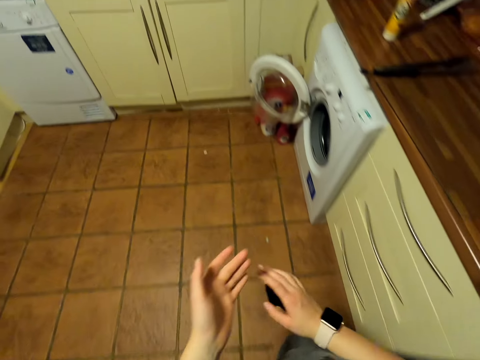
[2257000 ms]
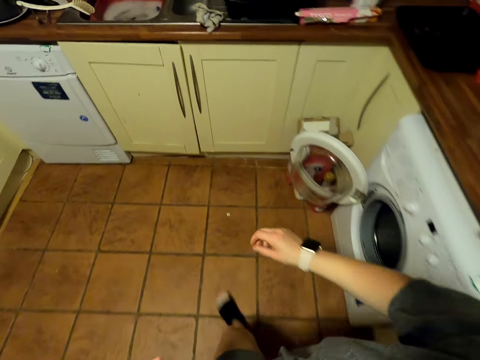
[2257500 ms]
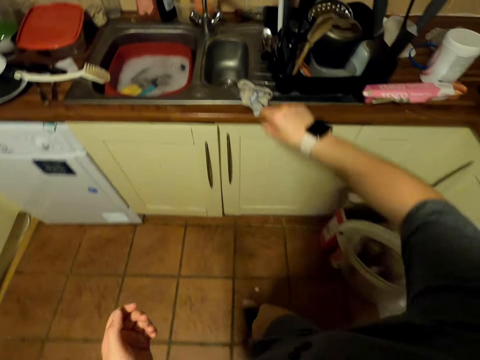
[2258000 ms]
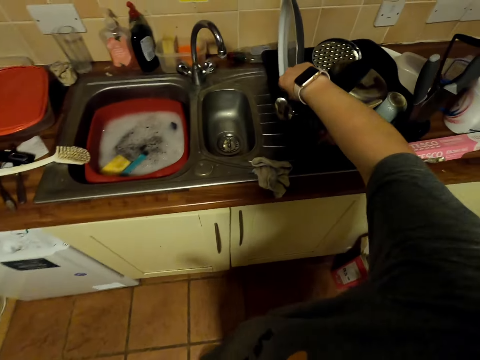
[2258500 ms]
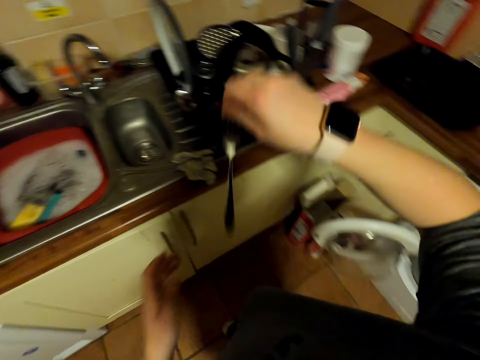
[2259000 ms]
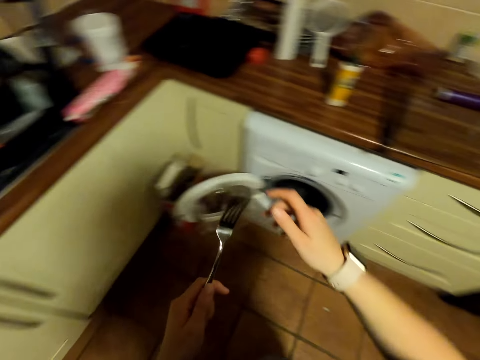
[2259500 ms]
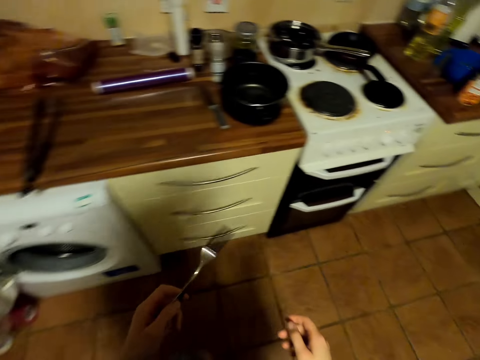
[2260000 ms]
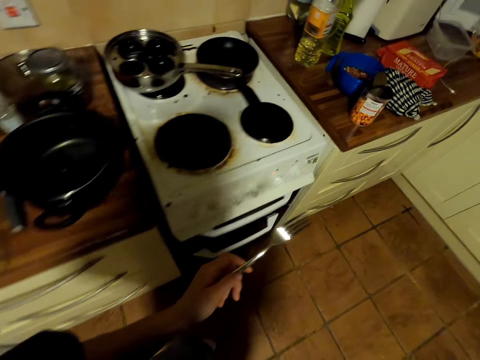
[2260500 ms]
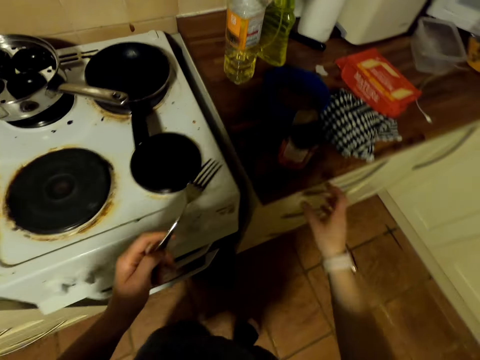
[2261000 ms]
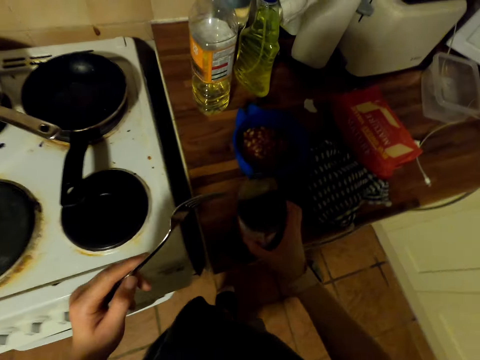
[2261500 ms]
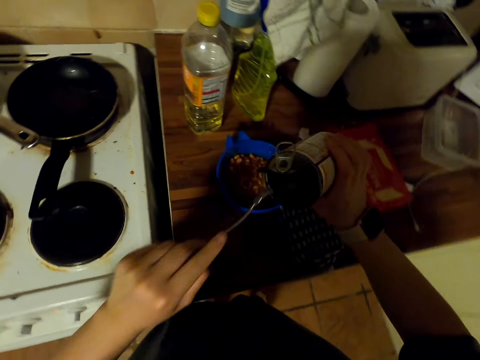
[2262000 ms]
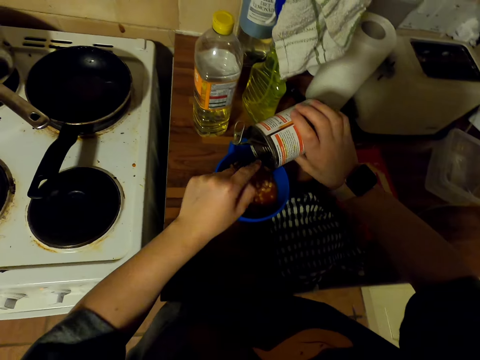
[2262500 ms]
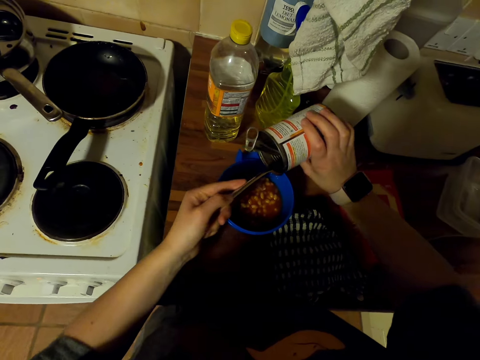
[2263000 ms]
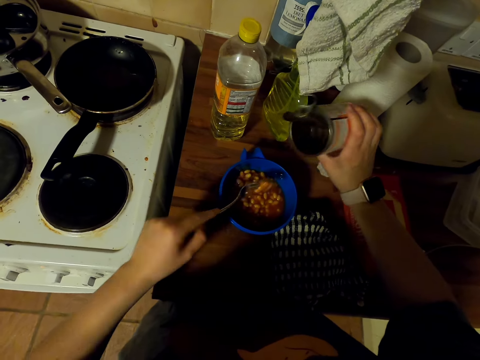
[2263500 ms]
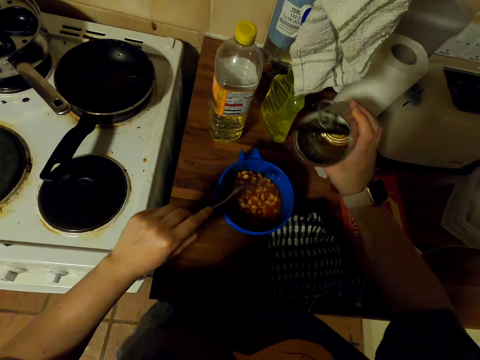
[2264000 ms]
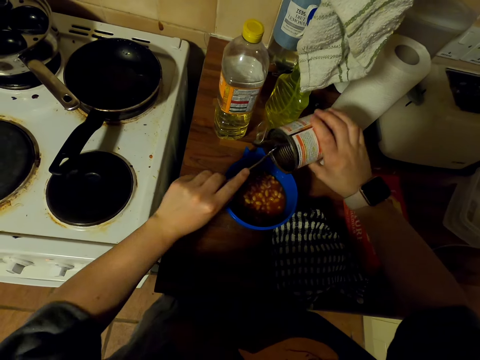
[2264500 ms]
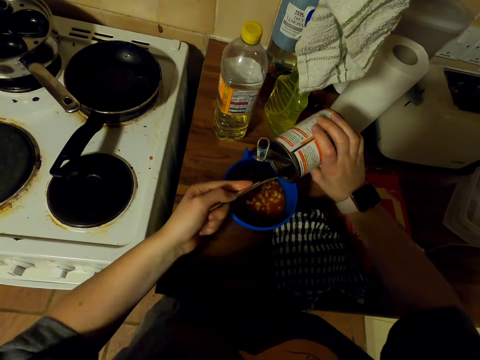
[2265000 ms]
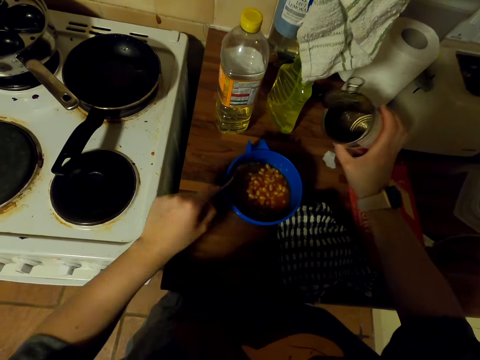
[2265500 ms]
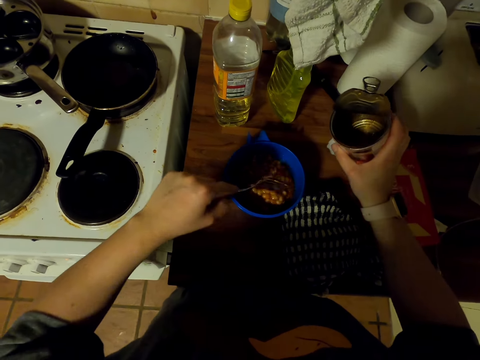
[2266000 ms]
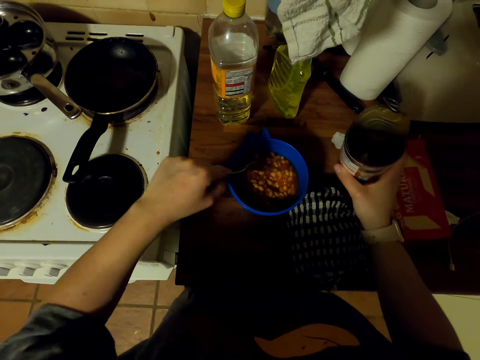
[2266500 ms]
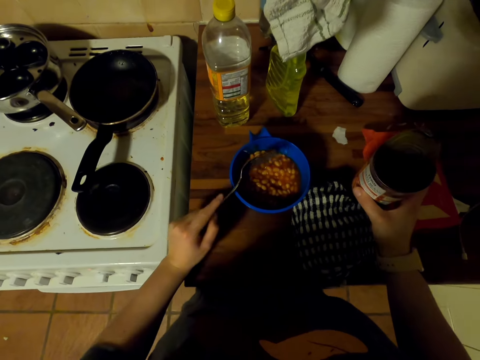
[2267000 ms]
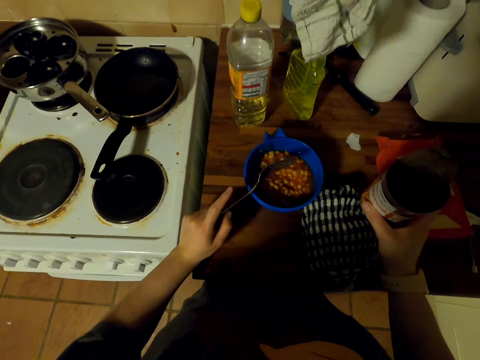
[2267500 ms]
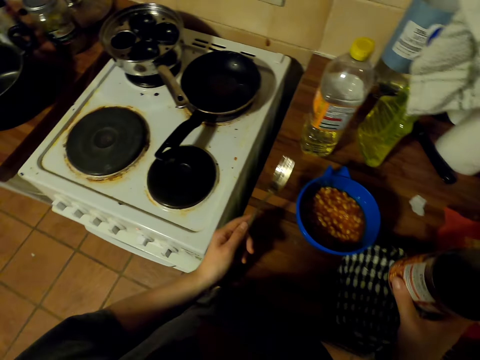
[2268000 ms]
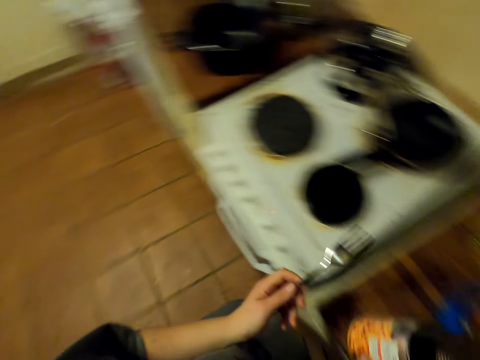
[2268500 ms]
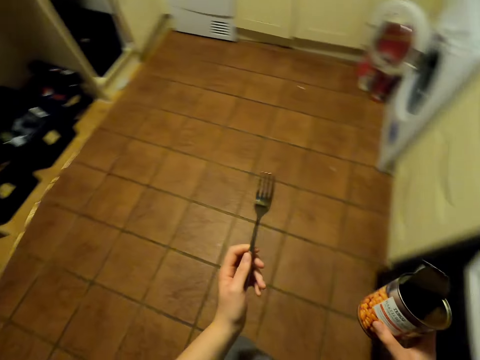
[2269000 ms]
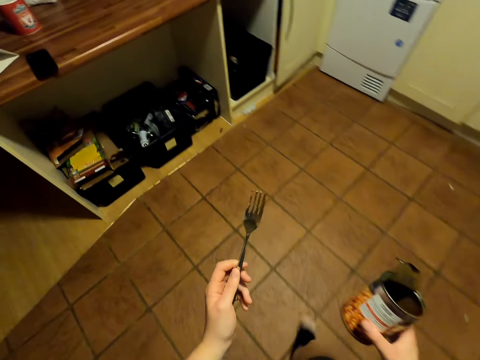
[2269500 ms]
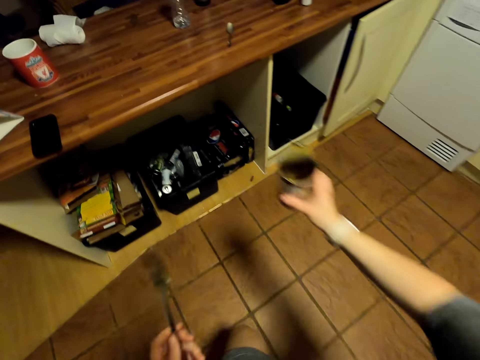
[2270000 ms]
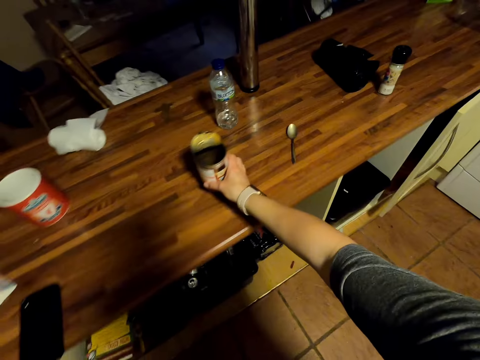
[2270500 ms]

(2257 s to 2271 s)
The camera wearer wipes hands and walks around. They pick a fork in the dish rack. They walk in the kitchen. They pick a can on the countertop. They scoop beans in the can with the fork. They put beans in a jug with the fork. They scoop beans in the can with the fork. They put beans in the jug. They stir beans in the jug with the fork. They hit the jug with the fork. They walk in the kitchen. They put the can on the countertop.

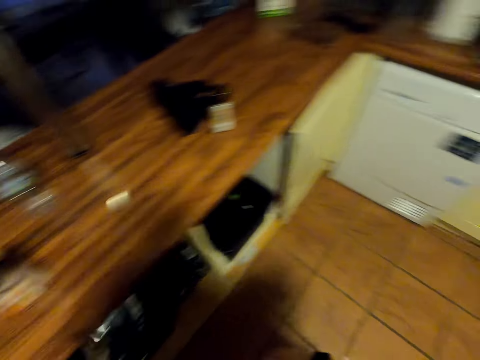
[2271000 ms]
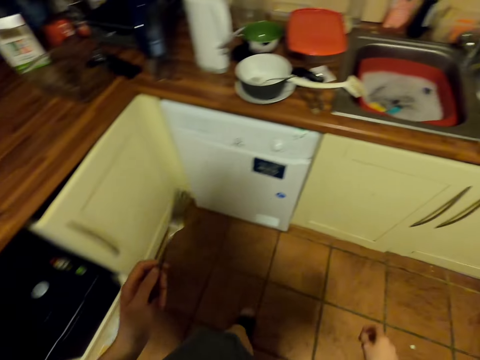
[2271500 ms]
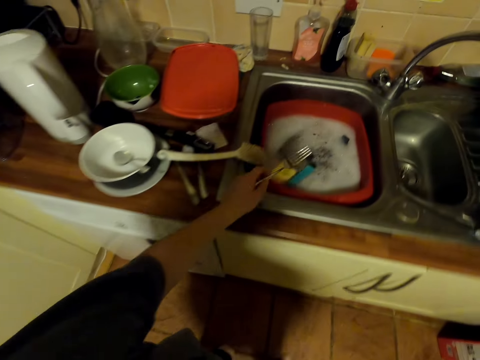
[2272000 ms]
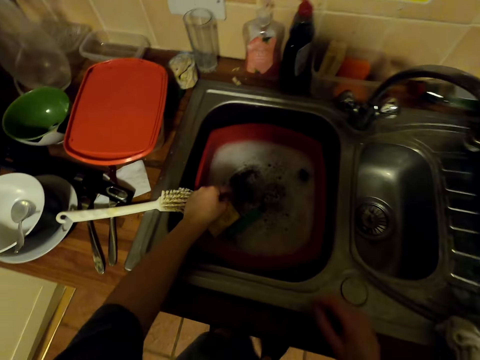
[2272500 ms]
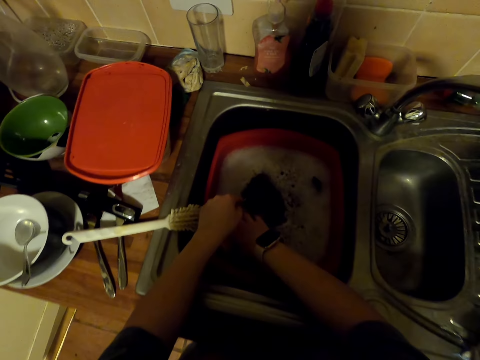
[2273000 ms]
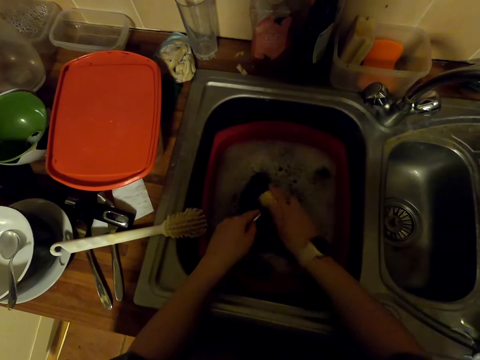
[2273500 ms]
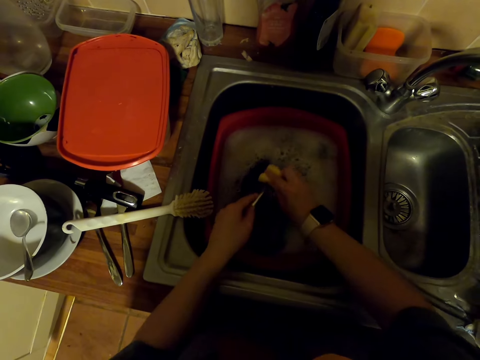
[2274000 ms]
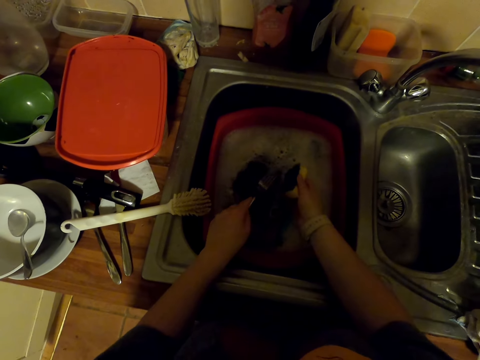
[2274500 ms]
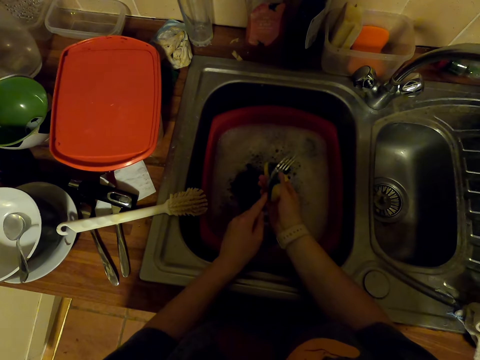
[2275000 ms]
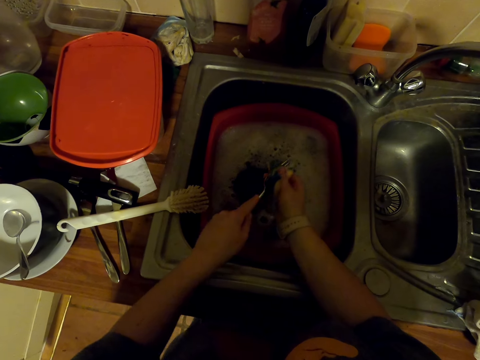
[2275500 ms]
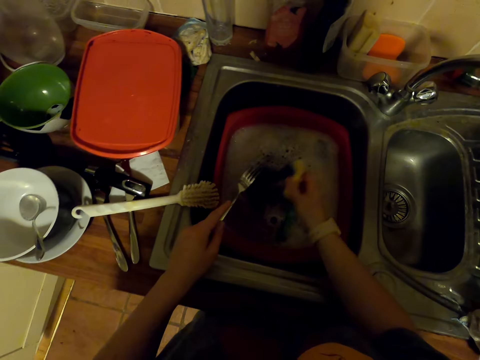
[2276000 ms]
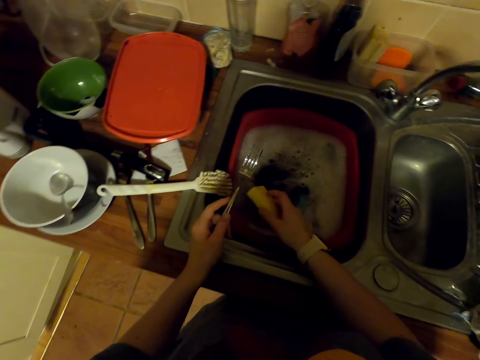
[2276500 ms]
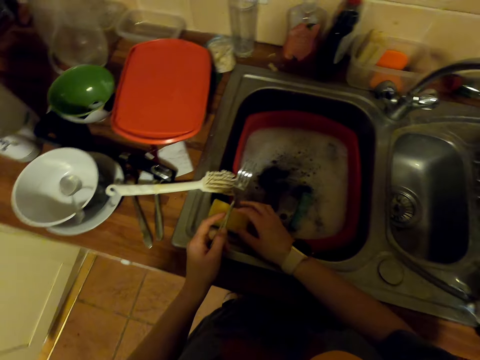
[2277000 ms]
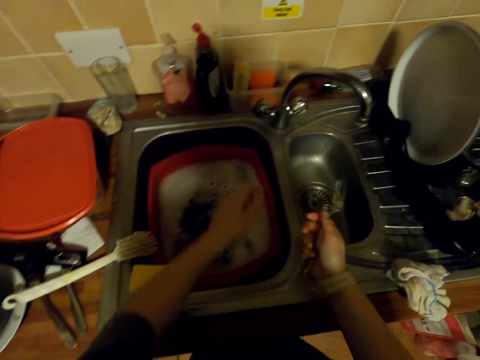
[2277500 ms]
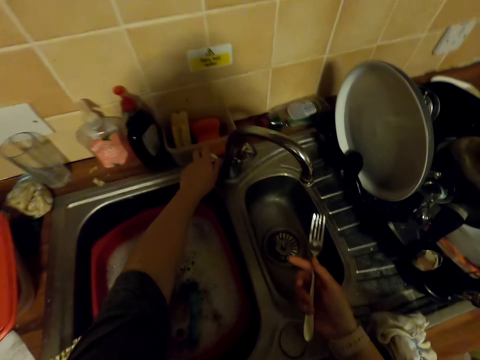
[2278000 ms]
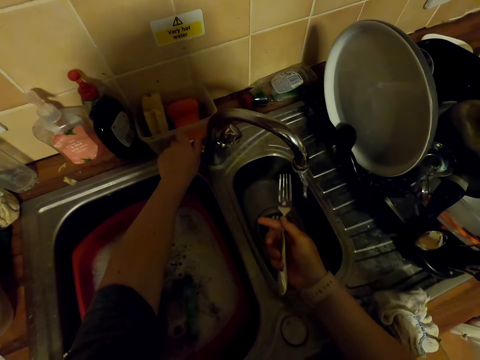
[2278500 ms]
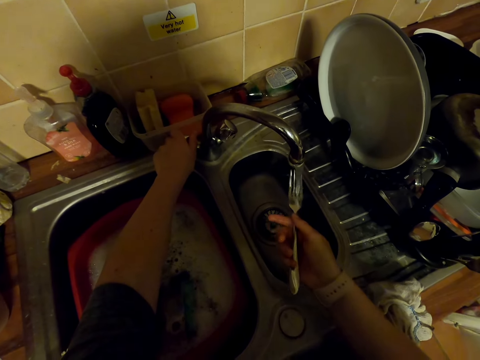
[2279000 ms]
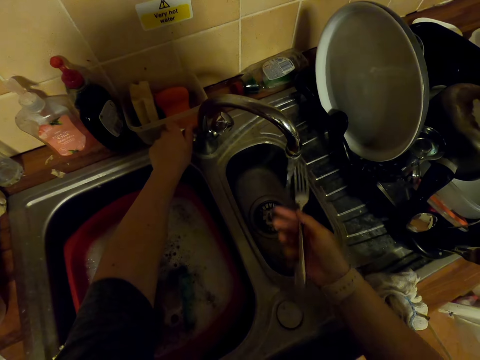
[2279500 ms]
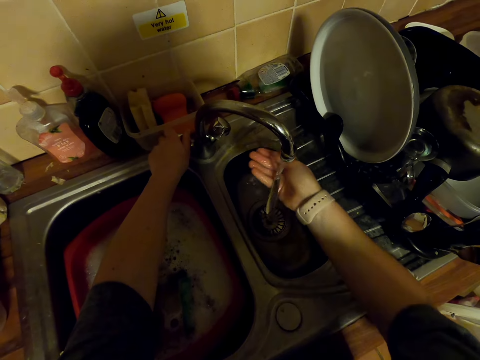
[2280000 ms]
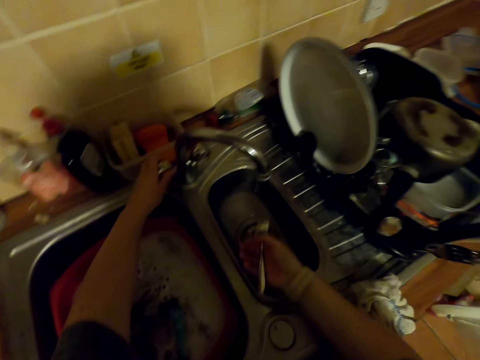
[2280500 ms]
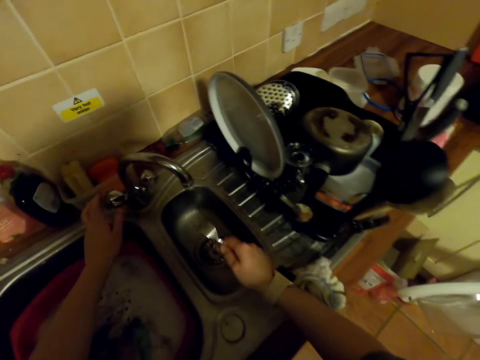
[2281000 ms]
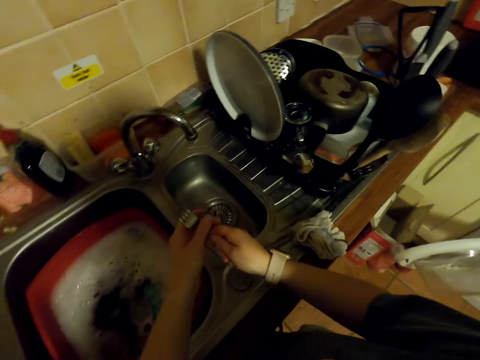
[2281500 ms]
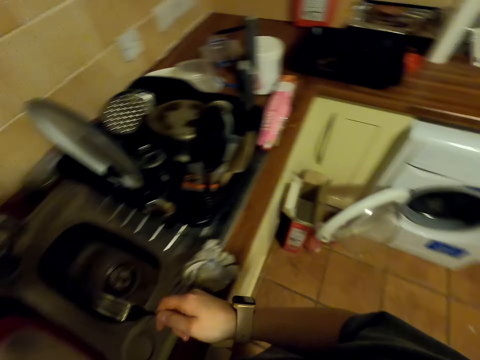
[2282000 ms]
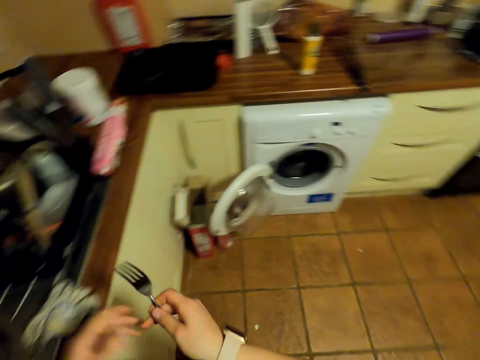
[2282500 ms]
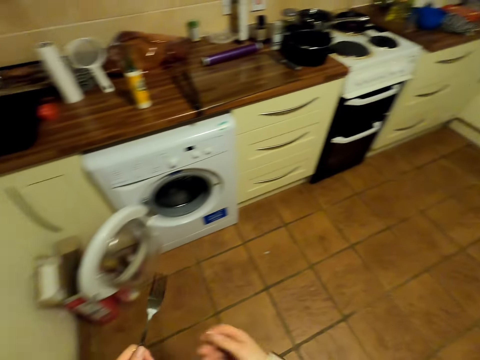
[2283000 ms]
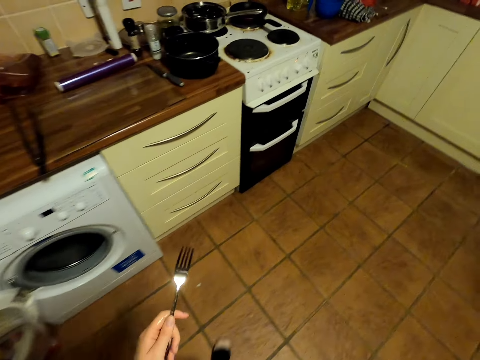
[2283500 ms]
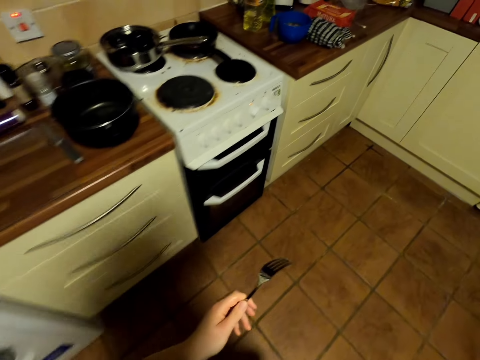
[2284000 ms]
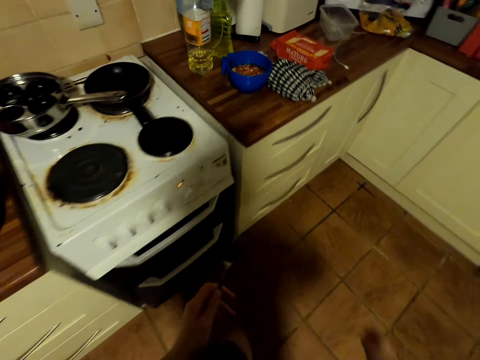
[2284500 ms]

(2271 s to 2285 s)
The camera wearer walks in the kitchen. They dip a fork in water in the basin. They pick a dish sponge in the water in the basin. They wash the fork with the dish sponge in the basin. They put the dish sponge on the sink. They pick the fork with the other hand. They open the faucet. They rinse the fork in the sink. They close the faucet. They shake the fork in the sink. They wipe the fork. They walk in the kitchen.
